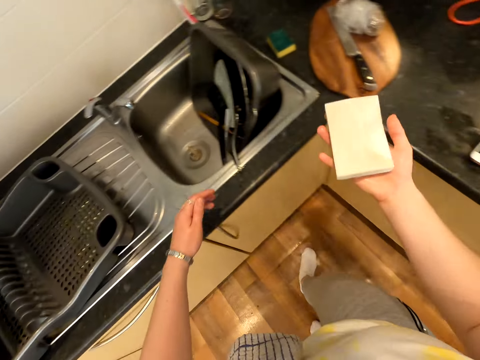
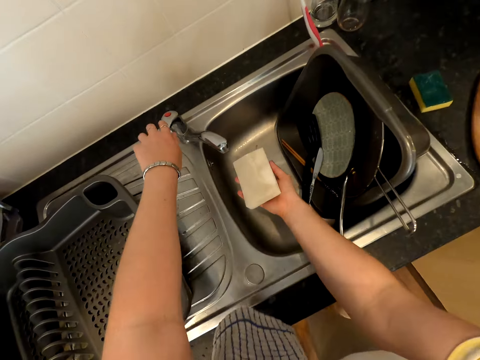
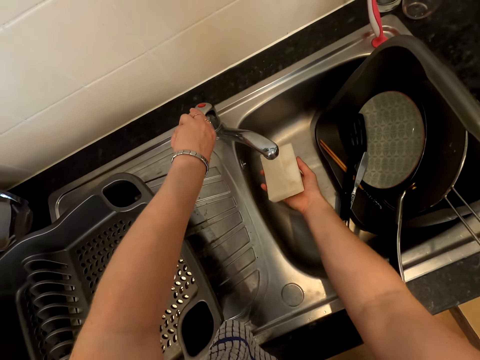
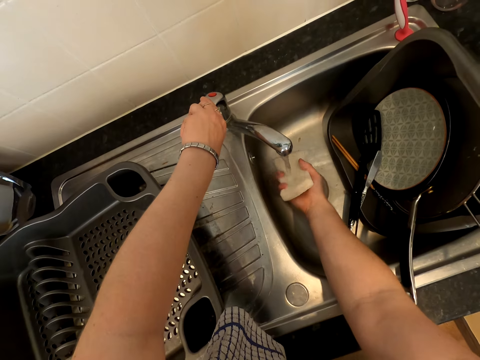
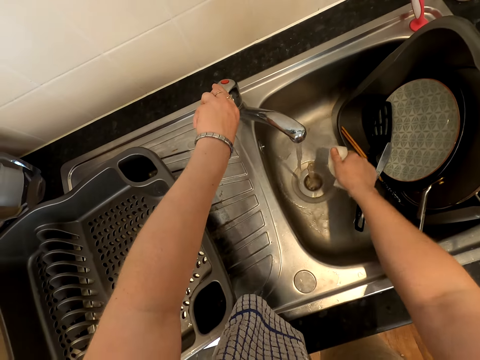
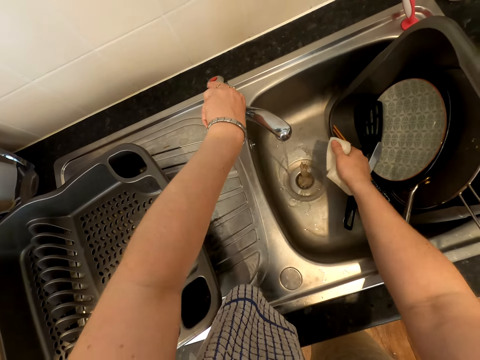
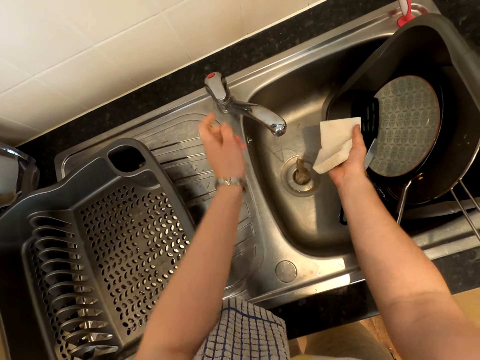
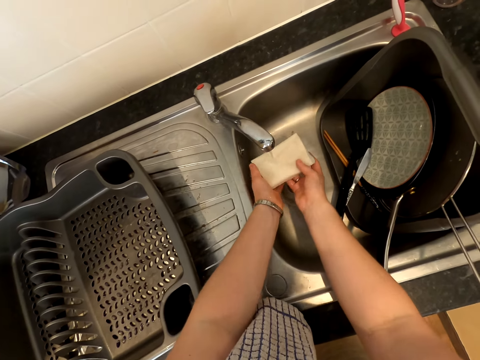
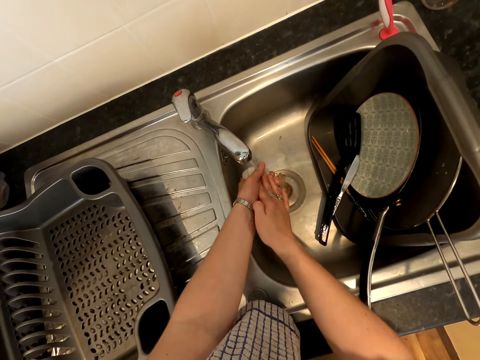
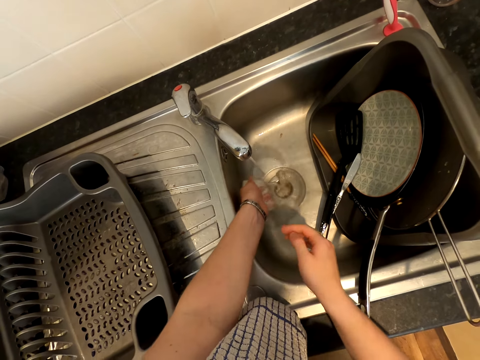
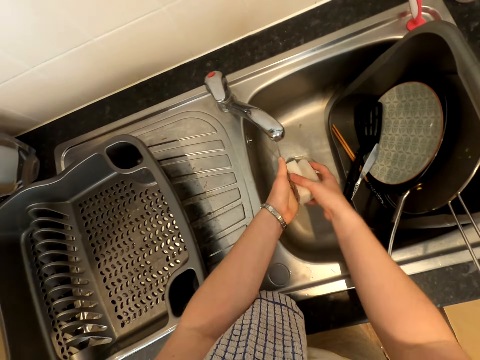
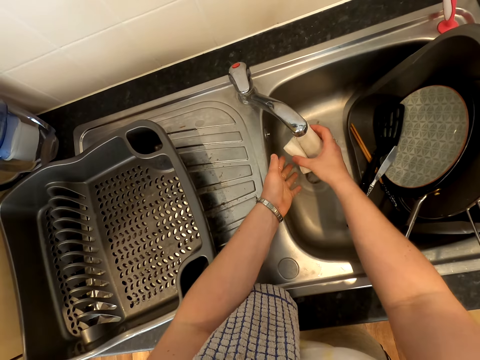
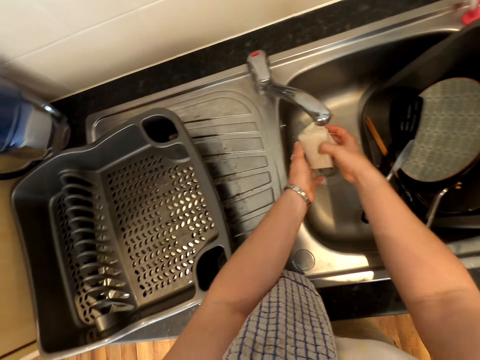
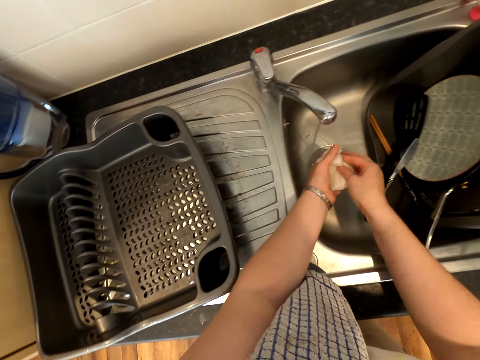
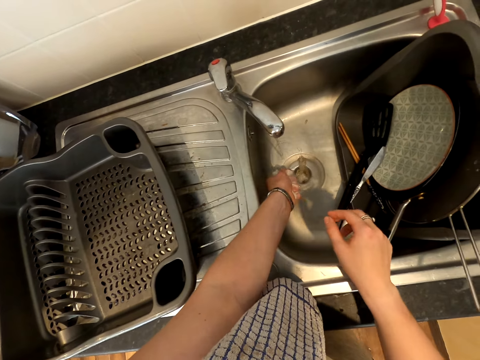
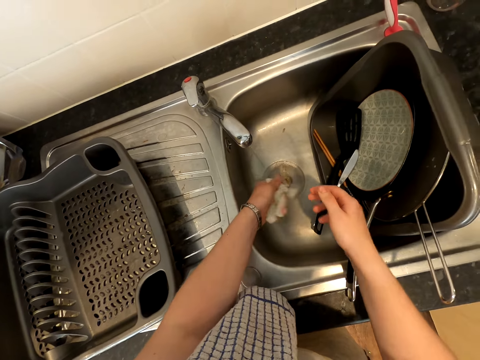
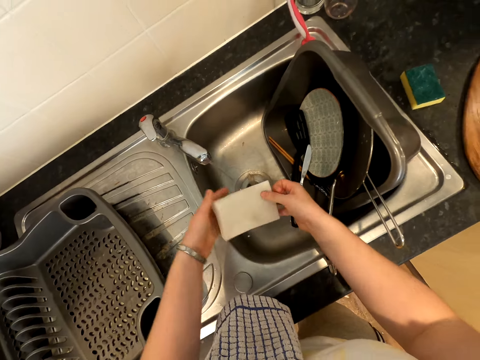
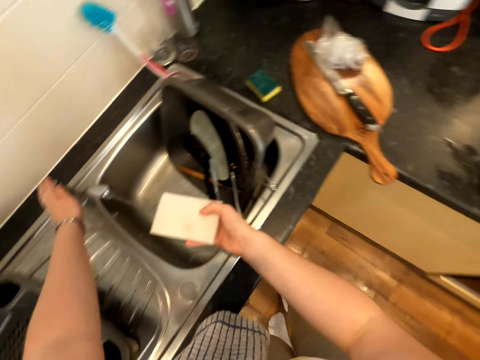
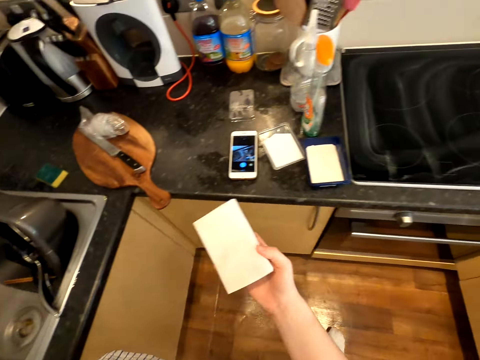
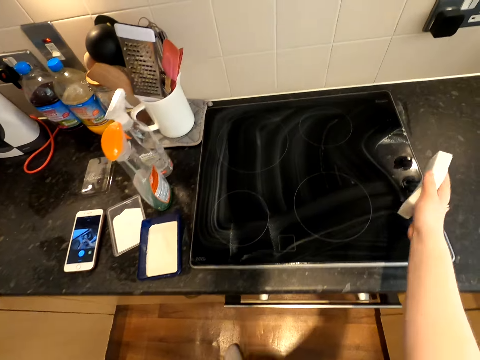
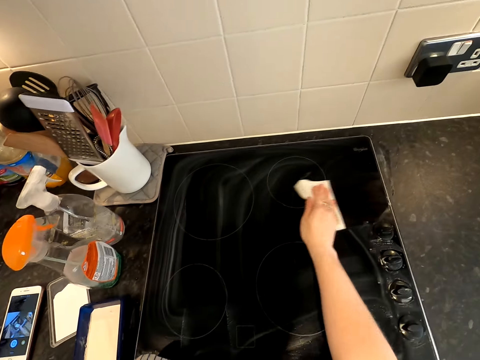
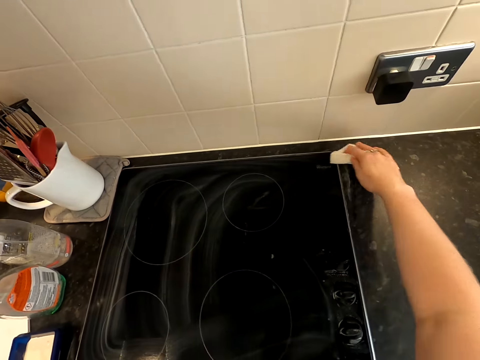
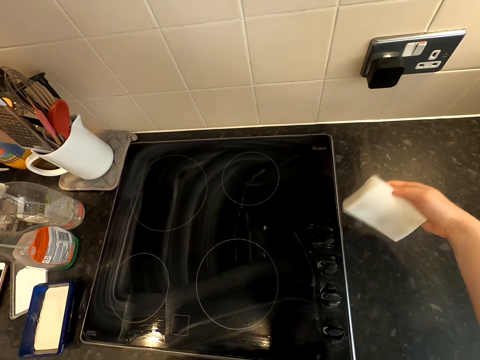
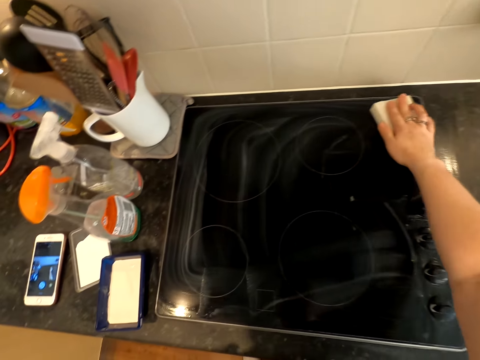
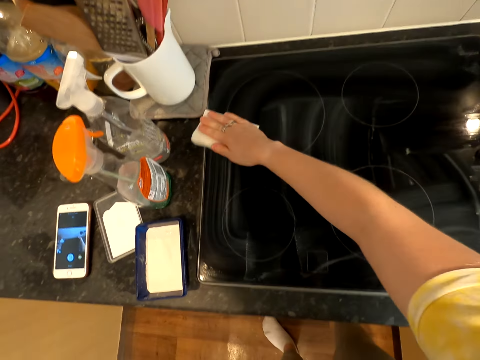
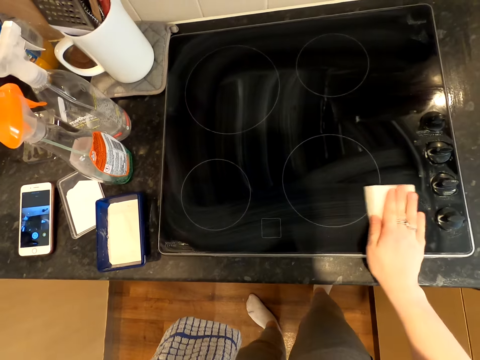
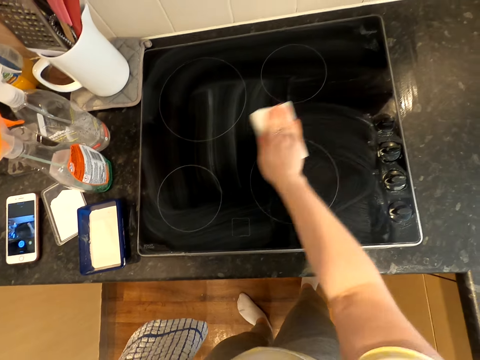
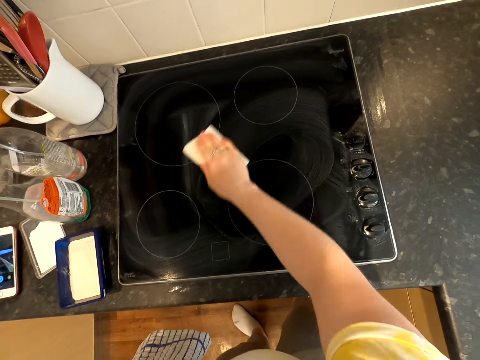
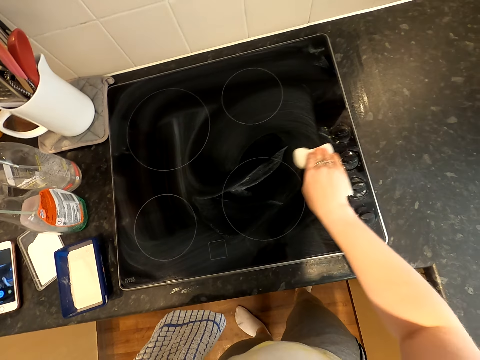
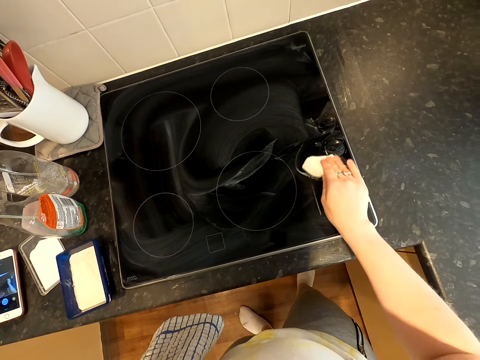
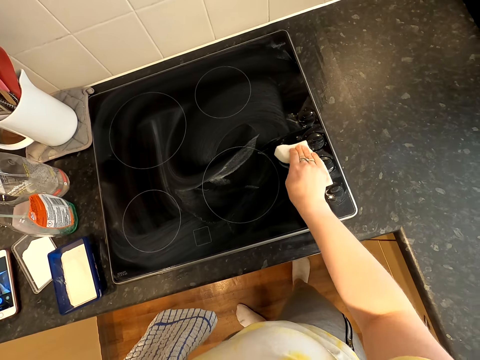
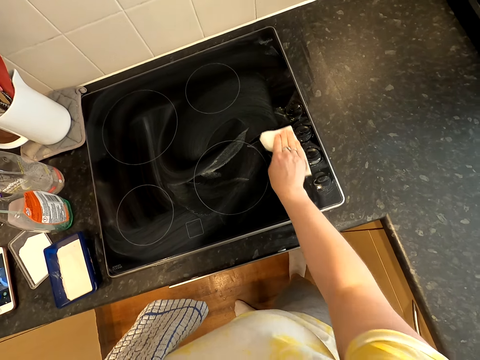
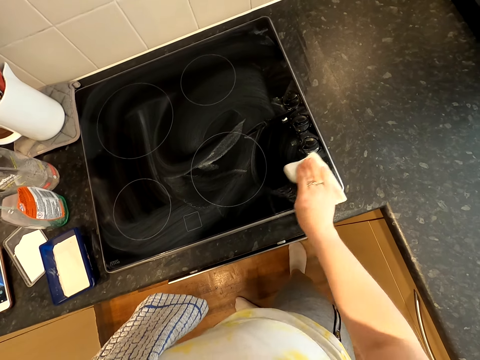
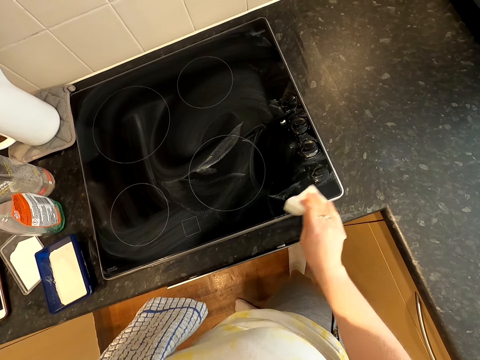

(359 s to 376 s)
The camera wearer wipes the cooker with the scrubber. They carry the sponge to the sink. They wash the sponge with sink water. They open a tap. They close the tap. They press the scrubber. They press it again. They close the tap. They carry the sponge to the cooker. They wipe the cooker with the sponge. They wipe the kitchen counter with the scrubber. They wipe the cooker with the scrubber. They do it again.

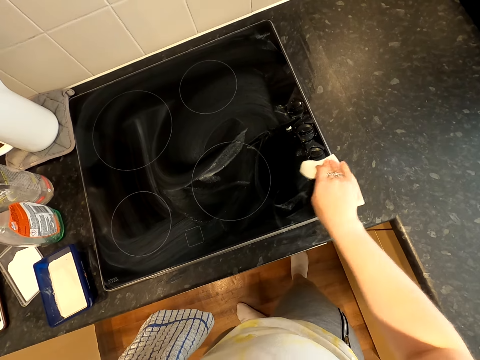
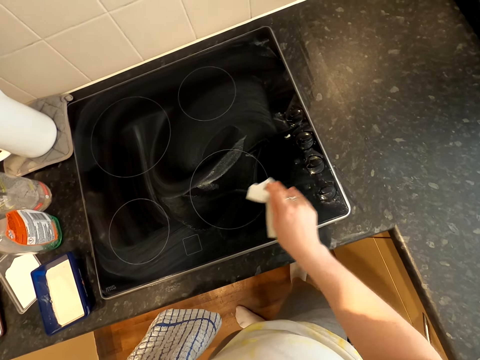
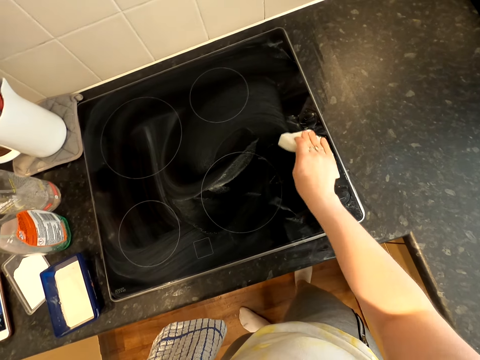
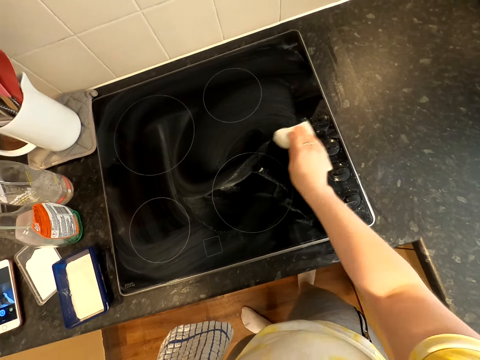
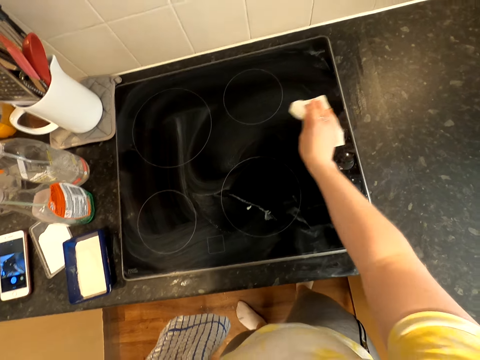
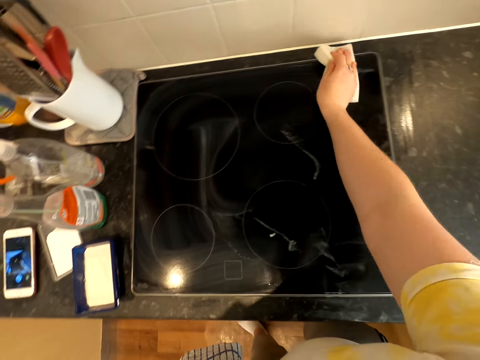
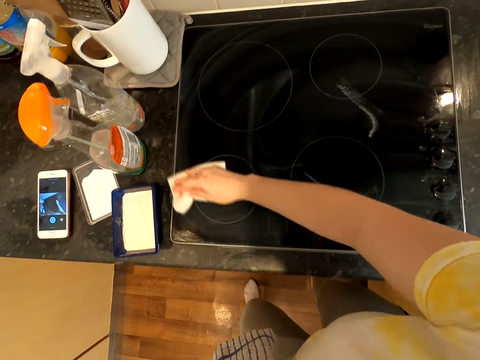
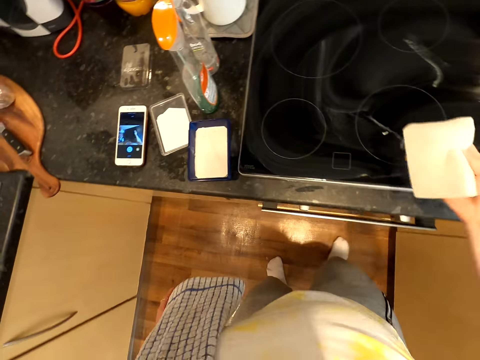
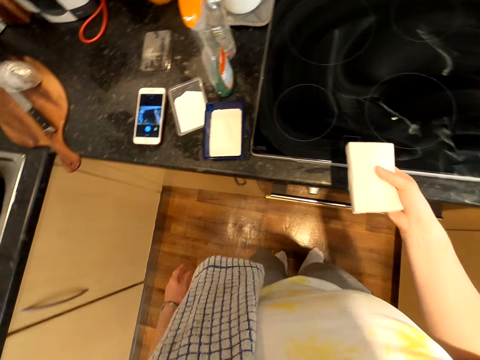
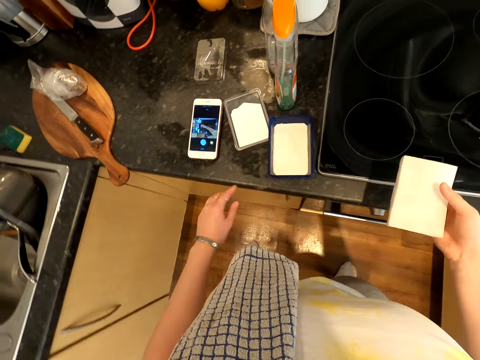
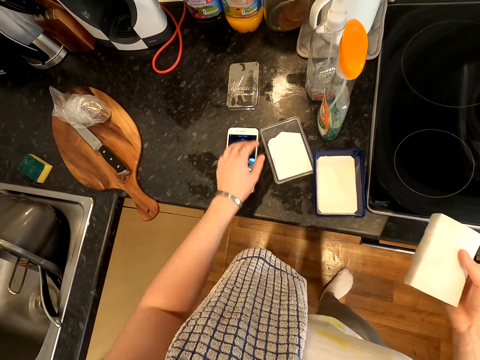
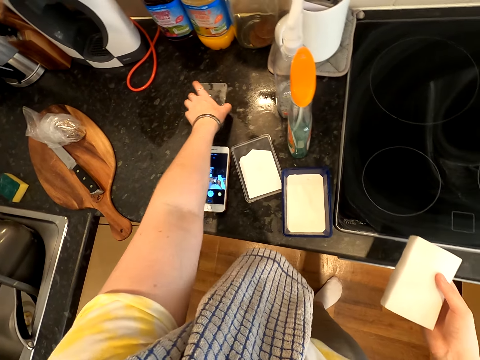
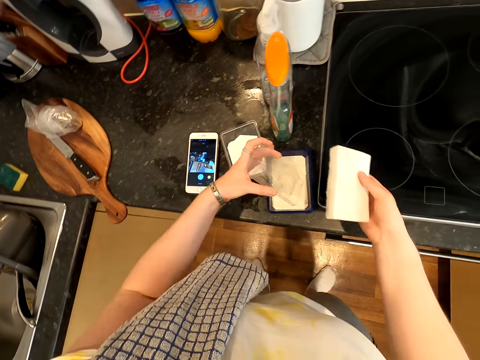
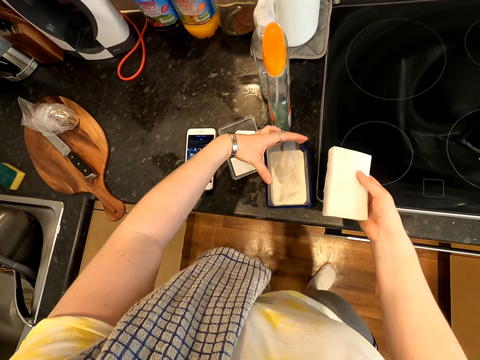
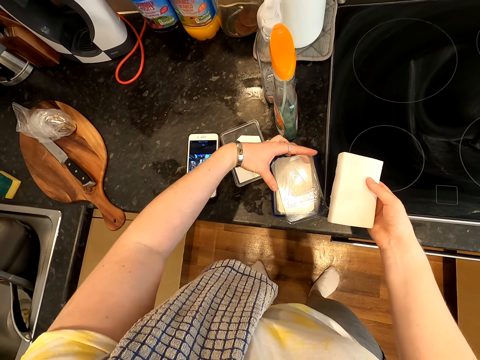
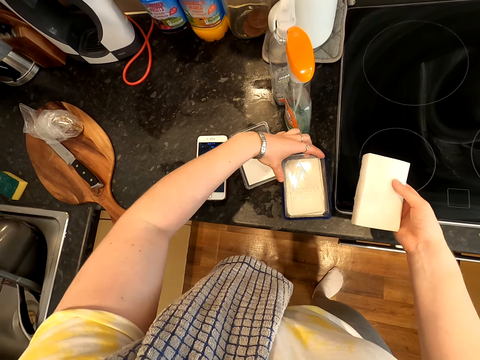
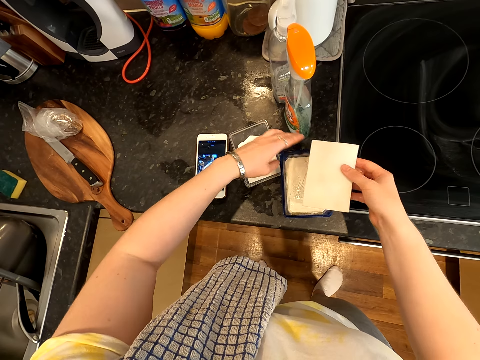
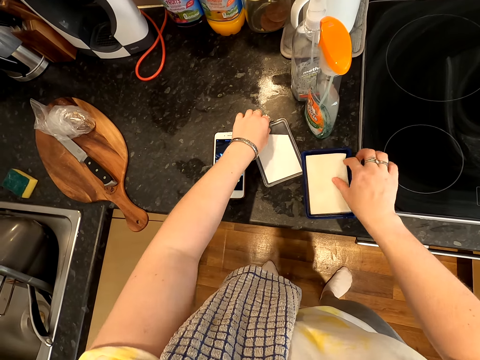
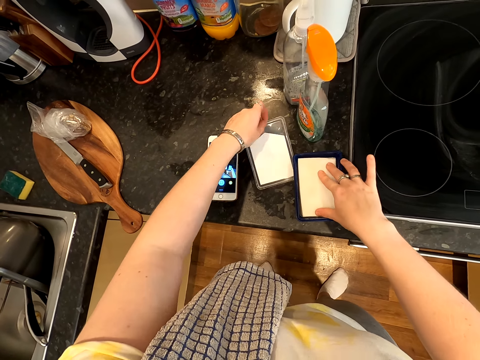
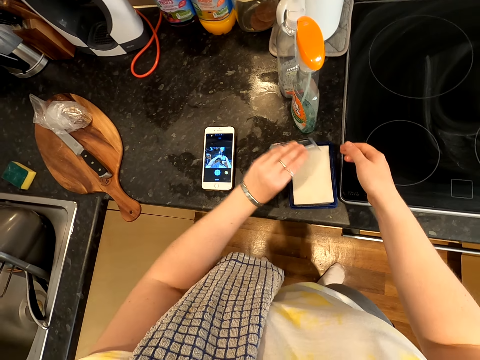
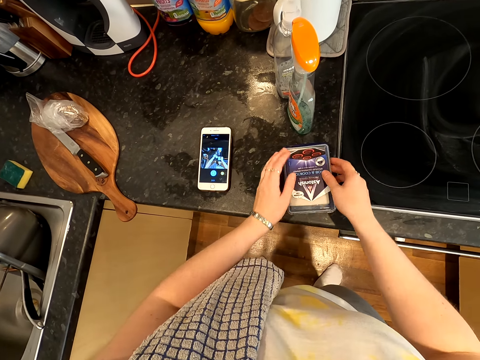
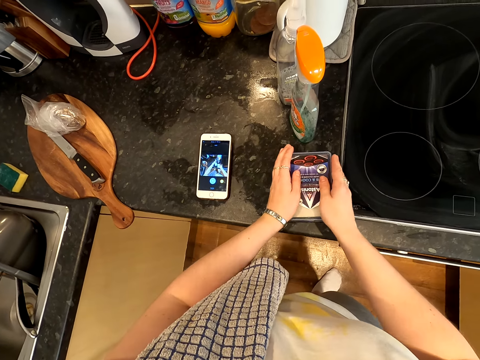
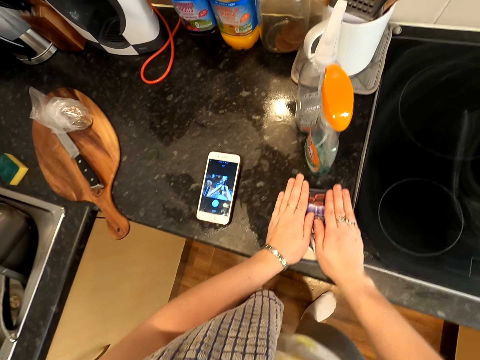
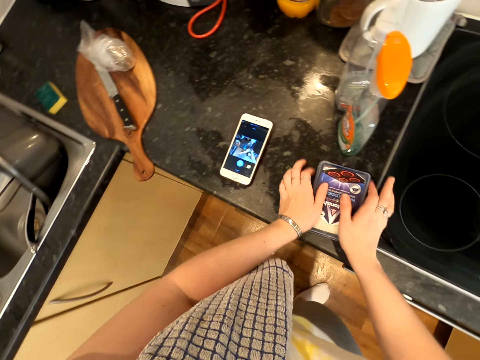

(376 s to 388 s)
The camera wearer wipes the cooker with the scrubber. They stare at the sponge. They pick up the sponge box soap lid on the countertop. They cover the soap with the lid. They put the sponge in the box. They pick up the box lid on the countertop. They cover the sponge in the box with the lid. They tighten the lid on the box.
